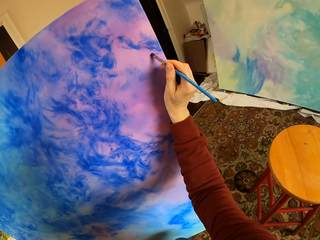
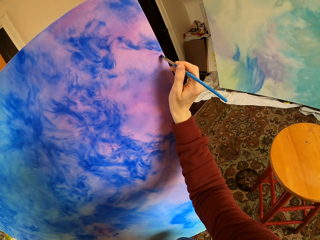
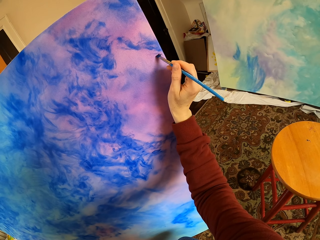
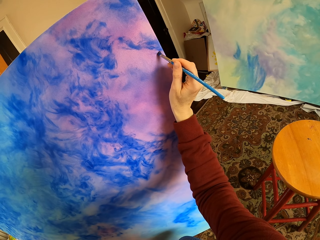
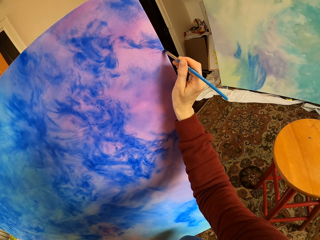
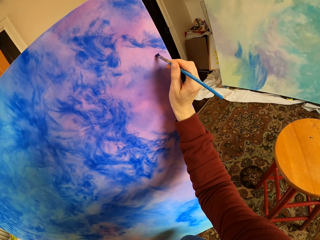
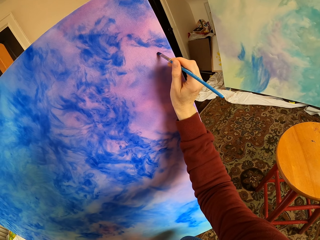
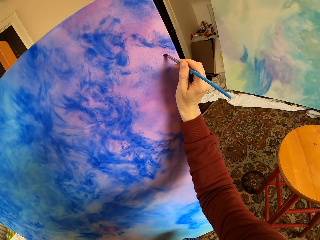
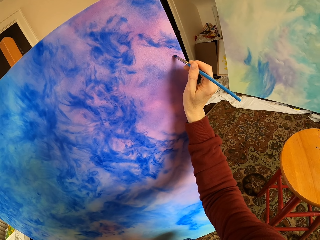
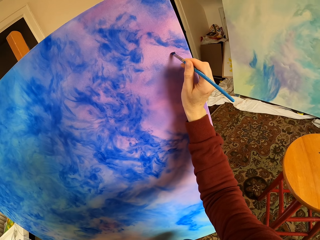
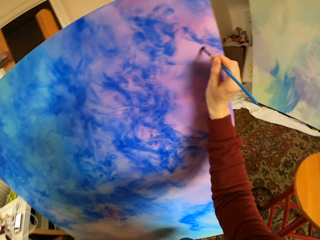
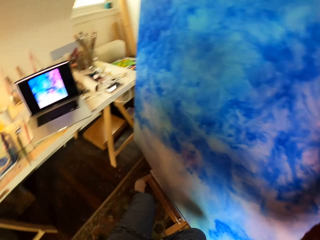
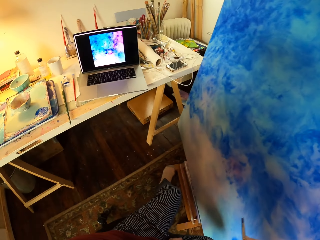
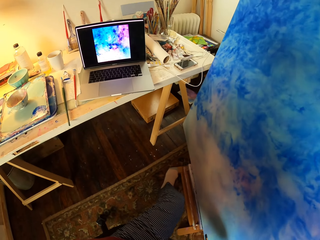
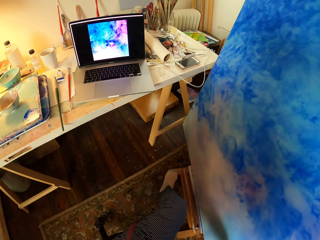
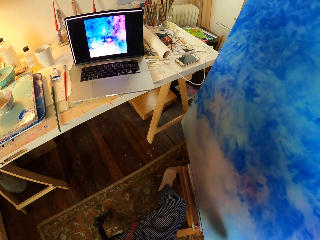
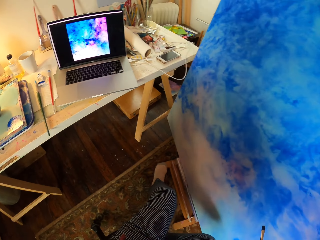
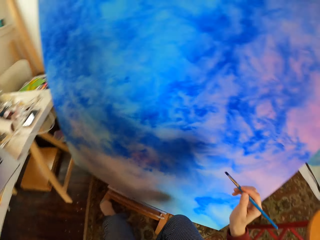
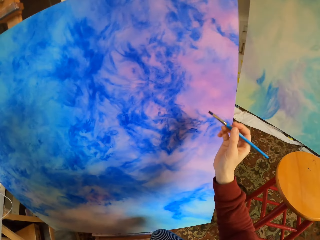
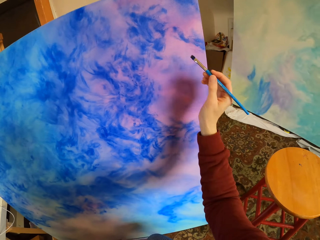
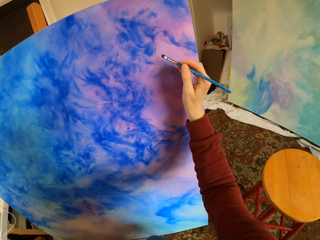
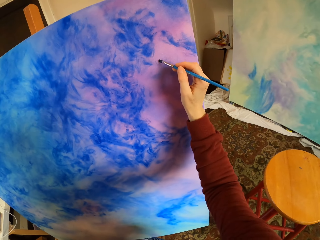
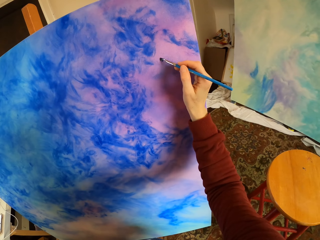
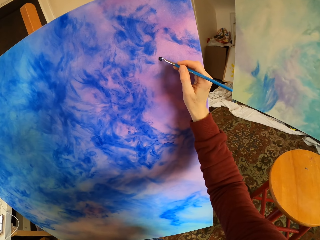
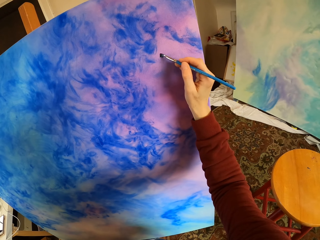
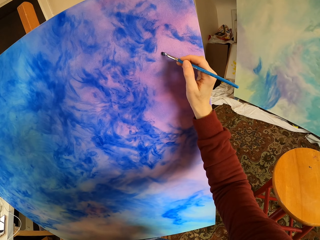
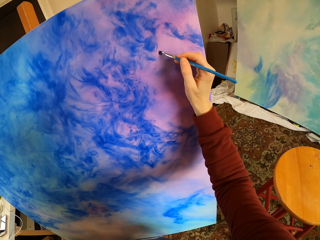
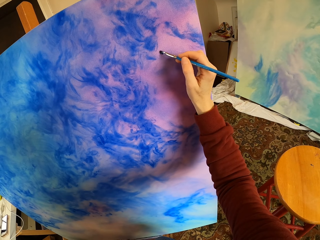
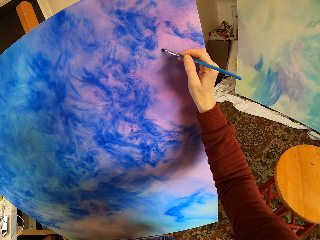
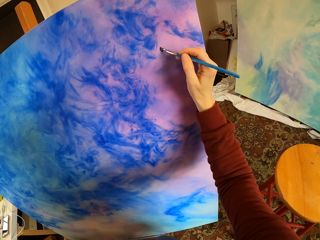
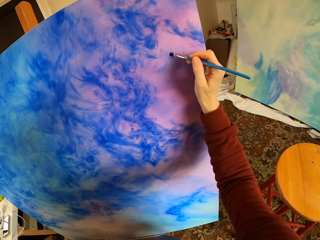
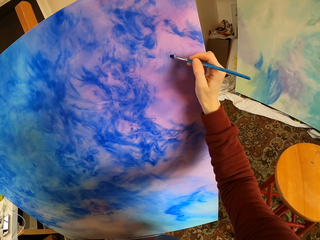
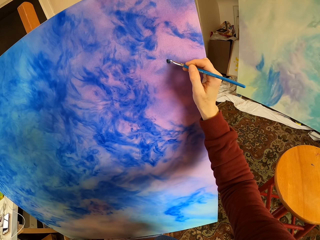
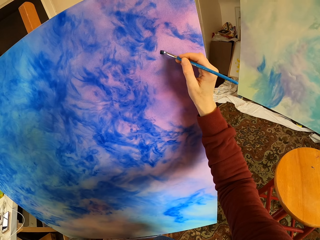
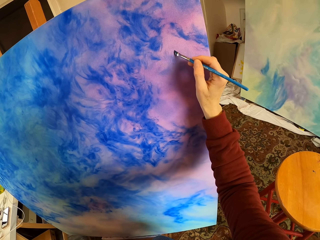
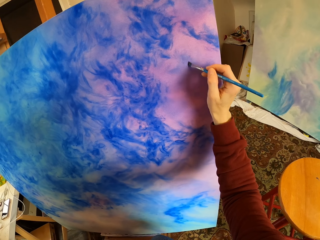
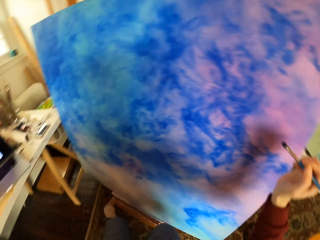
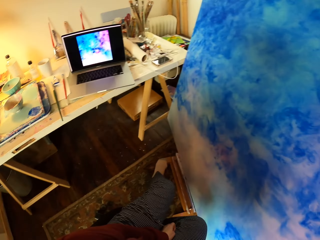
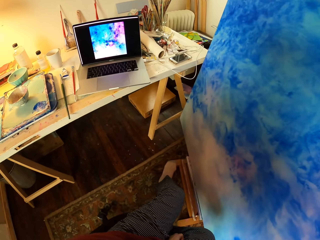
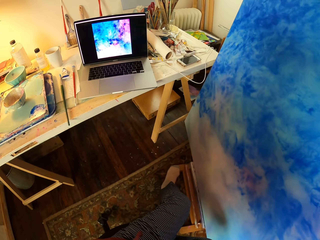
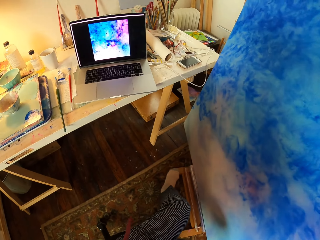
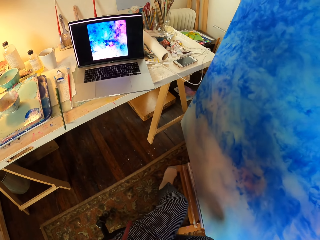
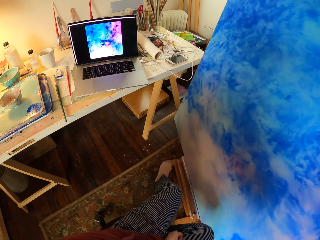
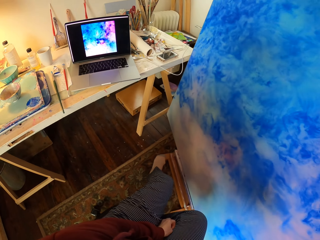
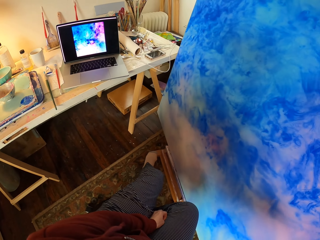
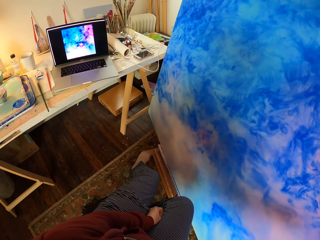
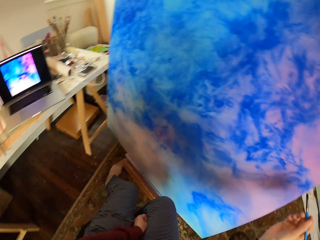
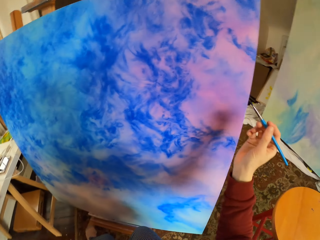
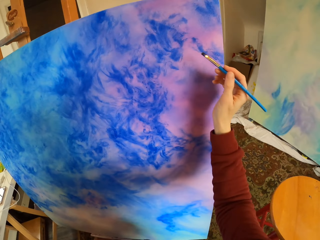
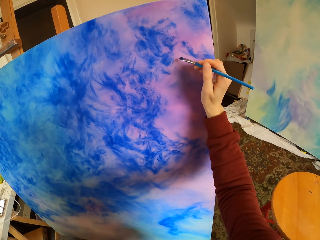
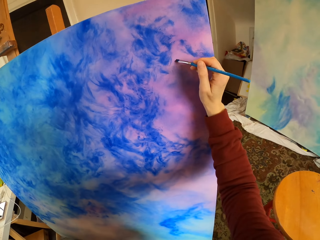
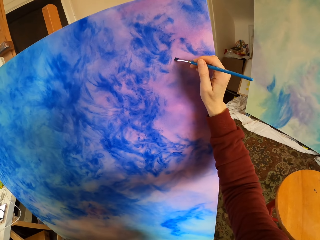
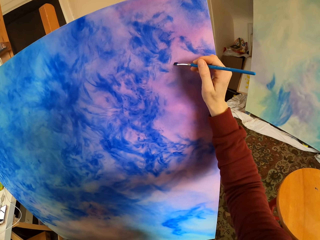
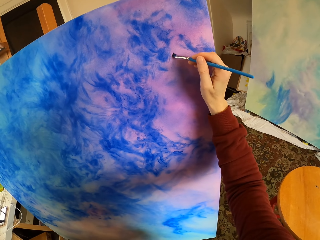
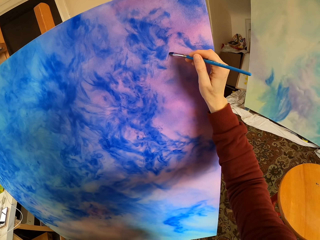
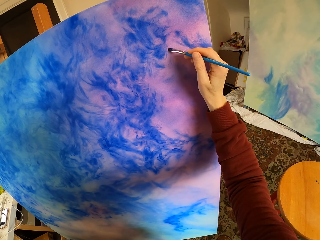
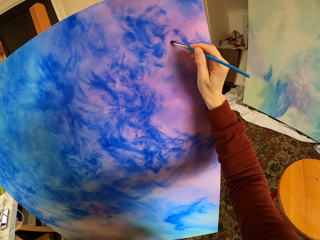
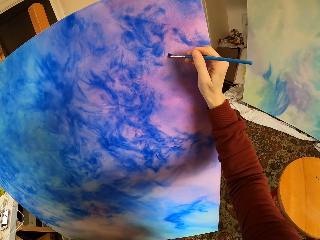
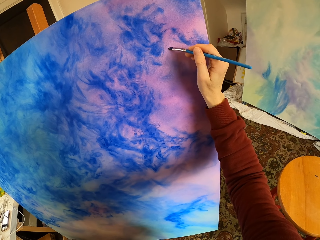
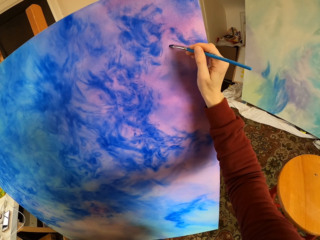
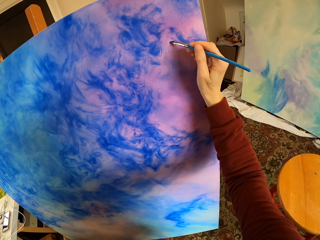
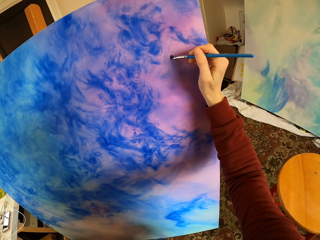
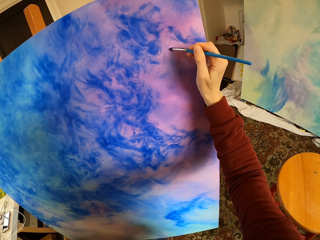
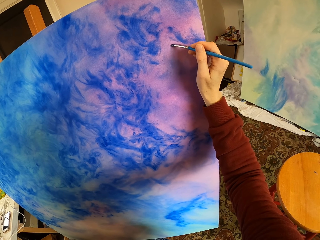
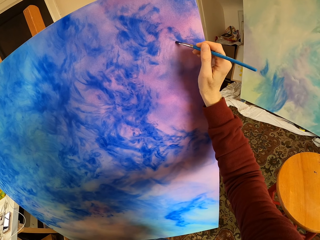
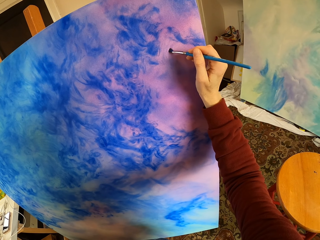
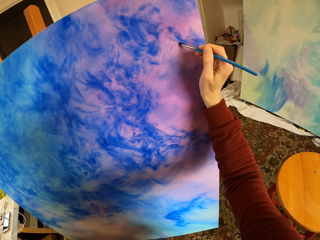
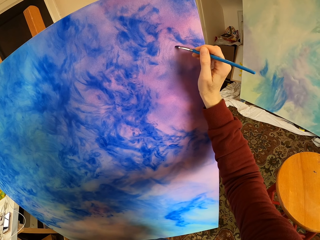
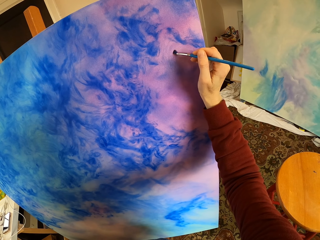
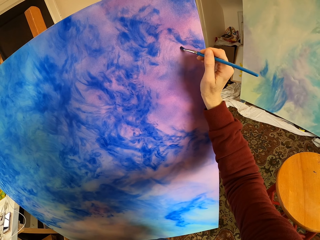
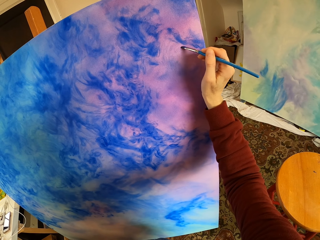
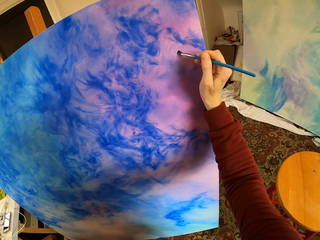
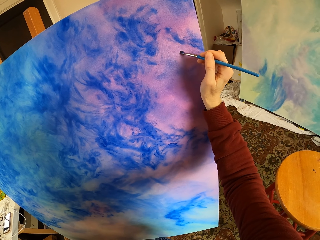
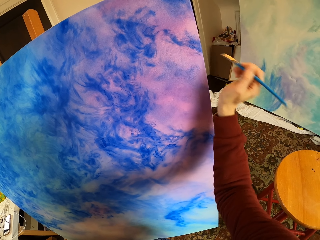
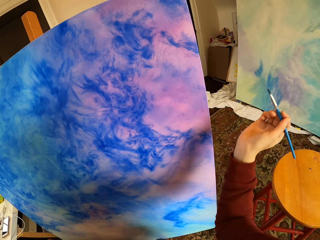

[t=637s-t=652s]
The camera wearer looks at the laptop. They paint an acrylic paper with a brush. They look at the laptop. They paint the acrylic paper with the brush.

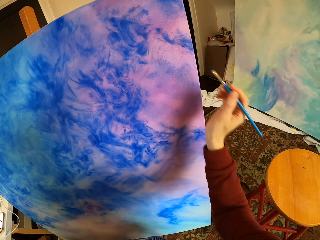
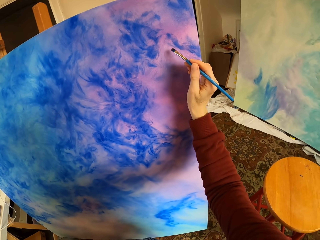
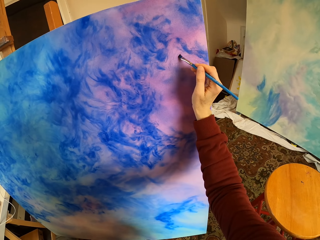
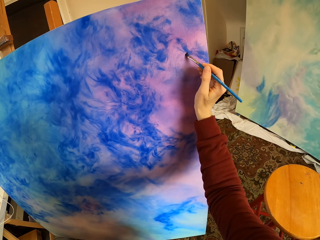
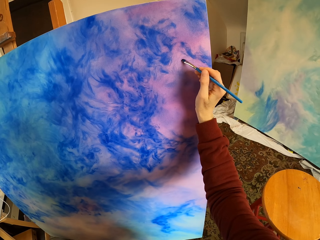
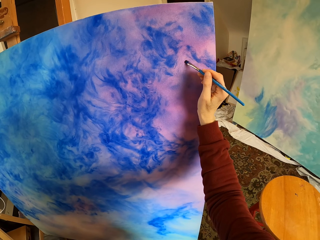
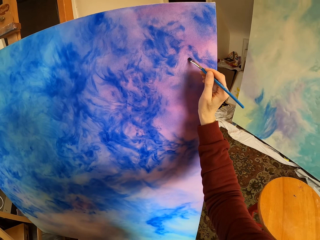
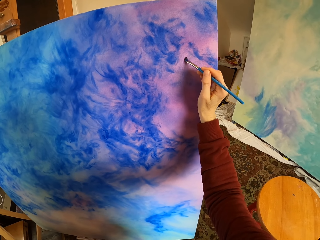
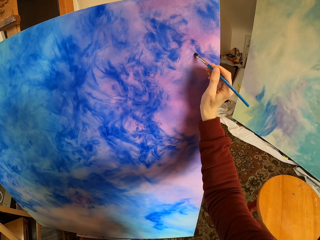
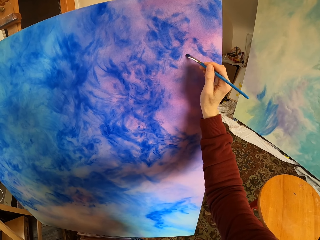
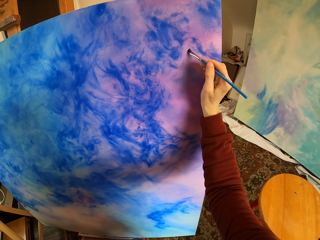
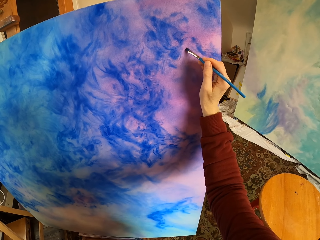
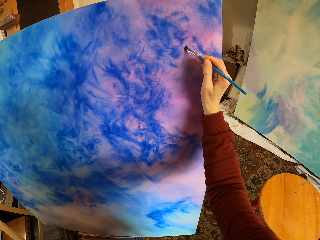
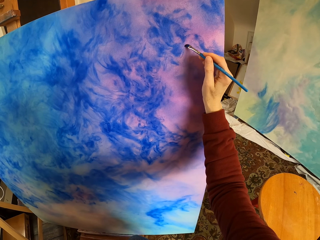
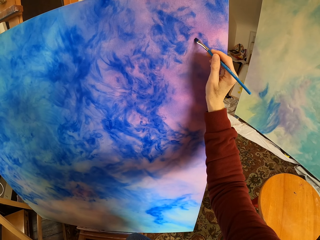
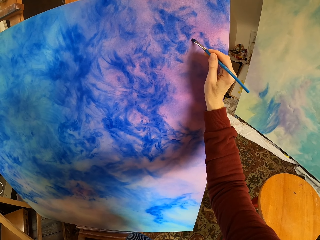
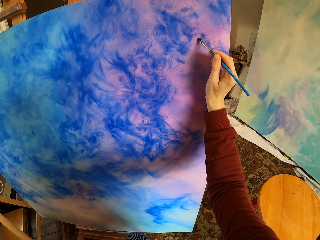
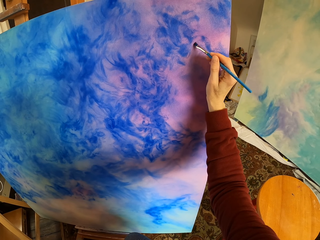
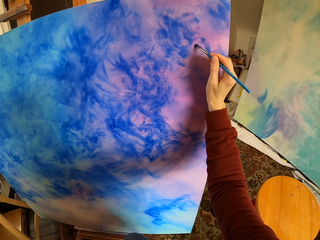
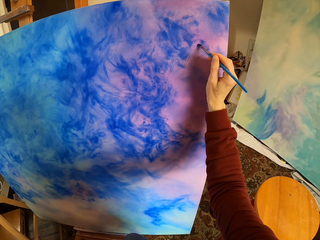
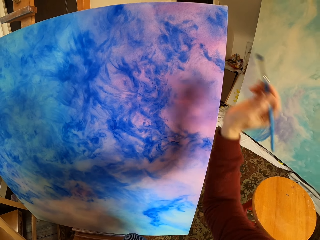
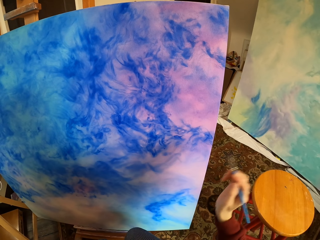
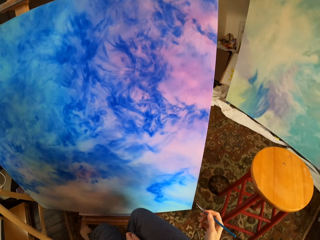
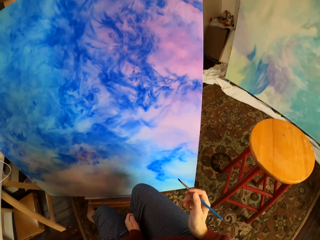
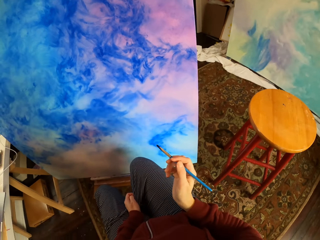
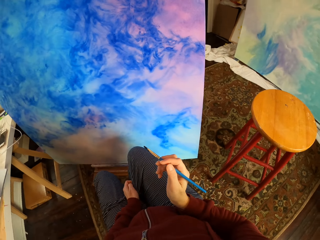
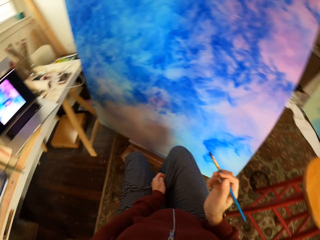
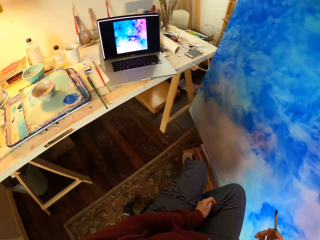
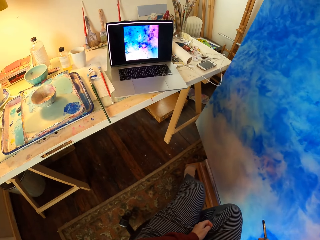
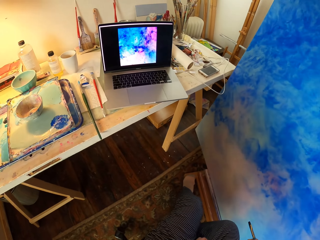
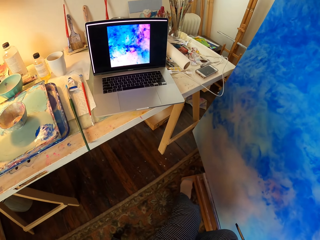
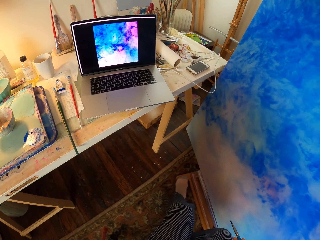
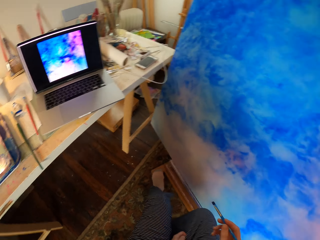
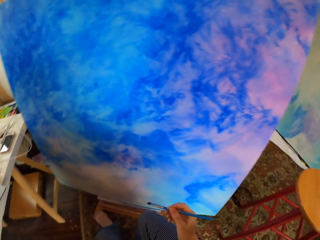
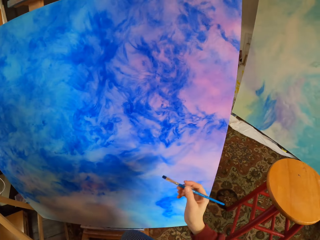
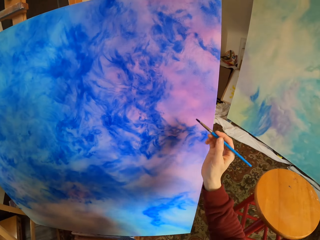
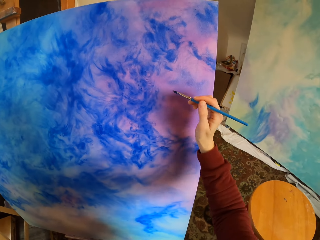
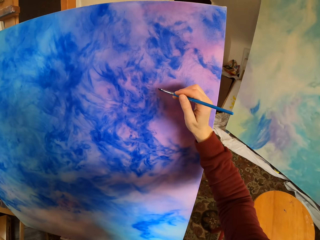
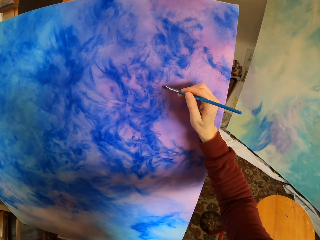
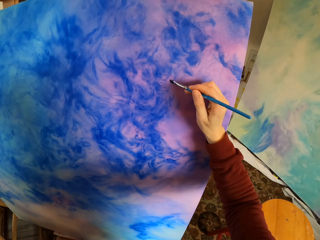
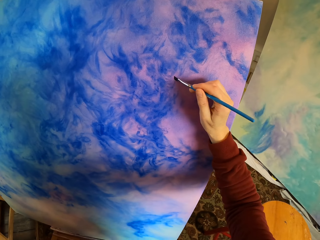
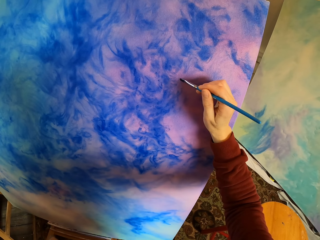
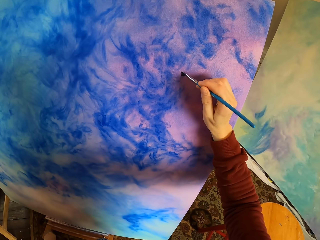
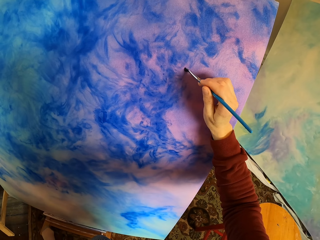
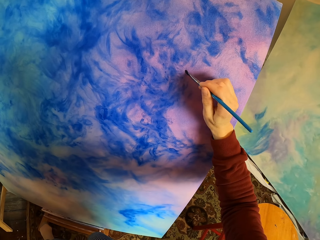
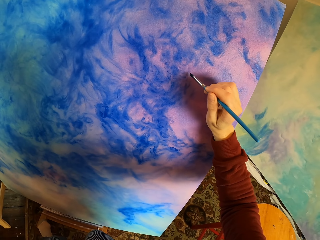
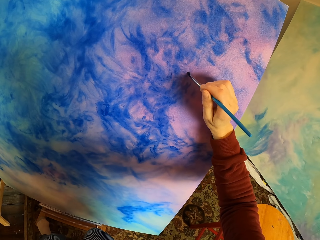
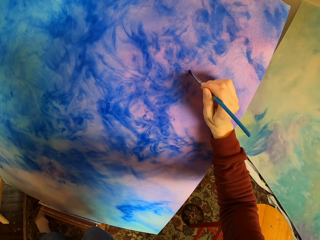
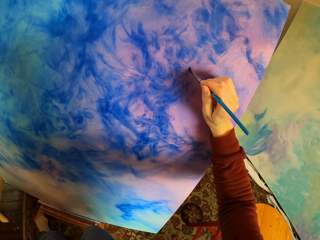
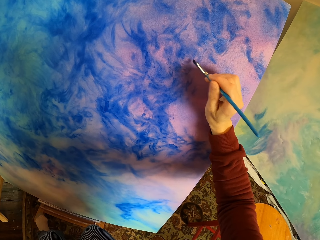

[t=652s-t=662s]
The camera wearer looks at the laptop. They paint an acrylic paper with a brush.
